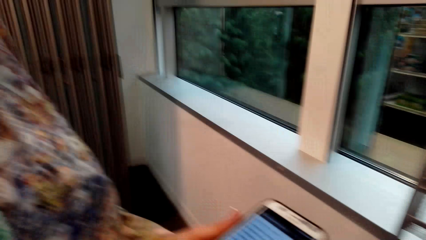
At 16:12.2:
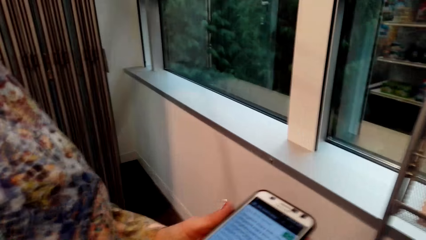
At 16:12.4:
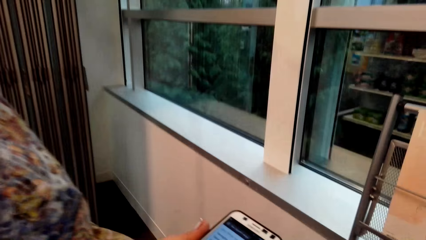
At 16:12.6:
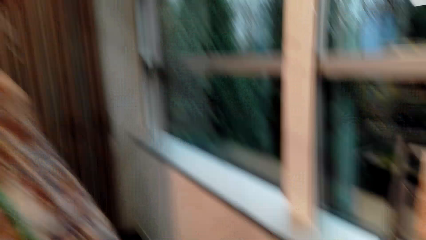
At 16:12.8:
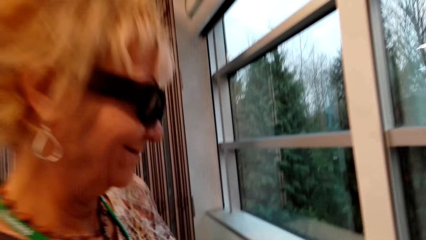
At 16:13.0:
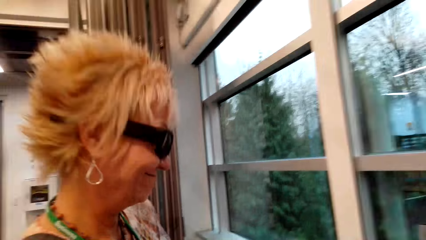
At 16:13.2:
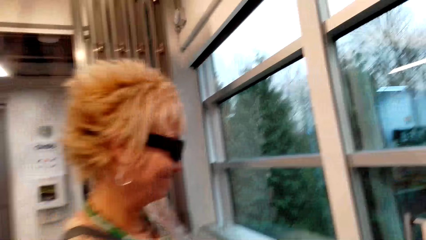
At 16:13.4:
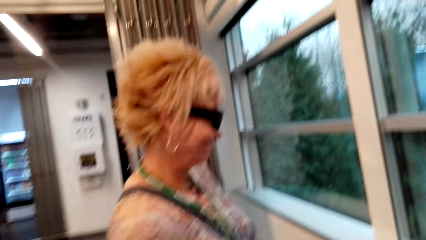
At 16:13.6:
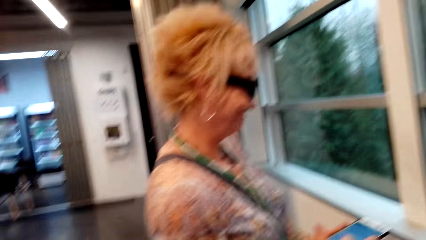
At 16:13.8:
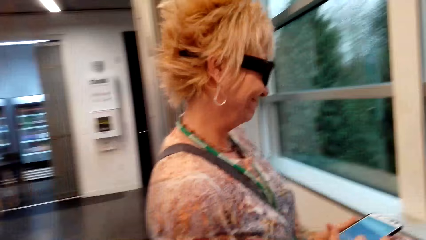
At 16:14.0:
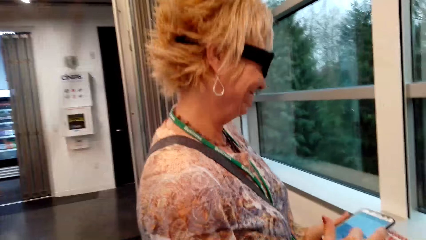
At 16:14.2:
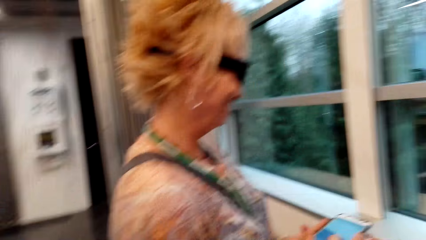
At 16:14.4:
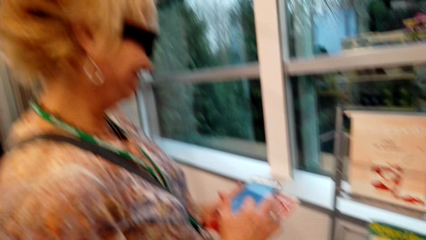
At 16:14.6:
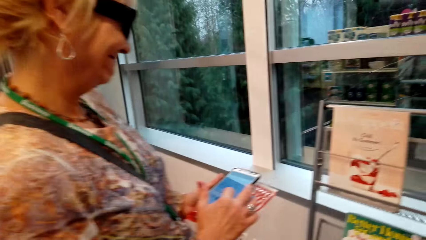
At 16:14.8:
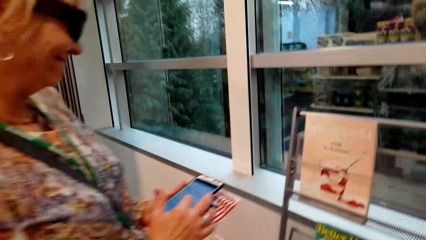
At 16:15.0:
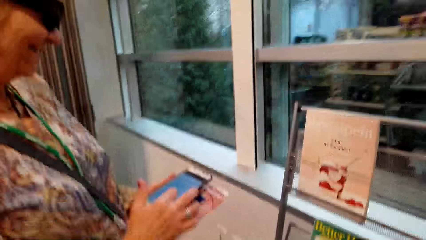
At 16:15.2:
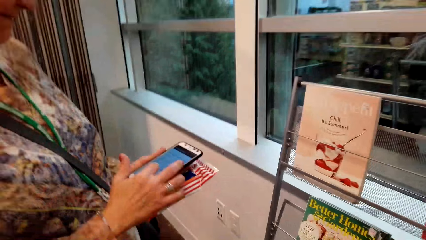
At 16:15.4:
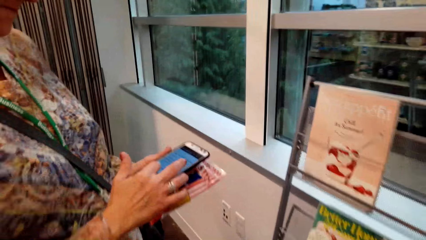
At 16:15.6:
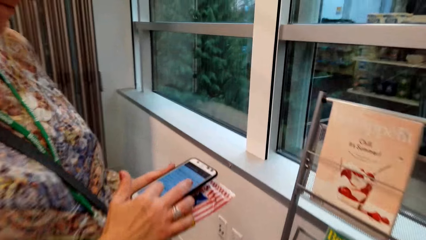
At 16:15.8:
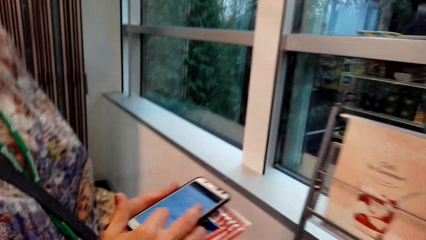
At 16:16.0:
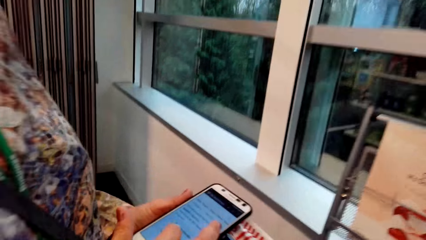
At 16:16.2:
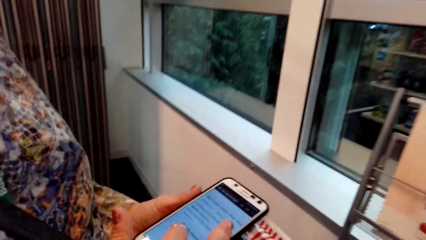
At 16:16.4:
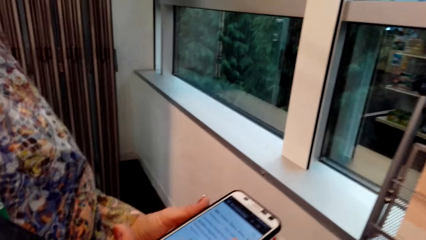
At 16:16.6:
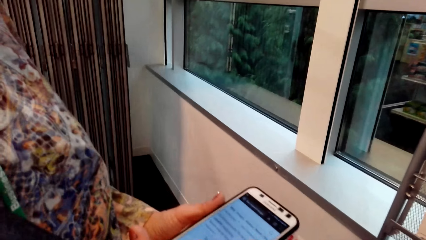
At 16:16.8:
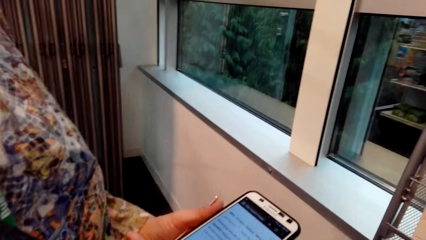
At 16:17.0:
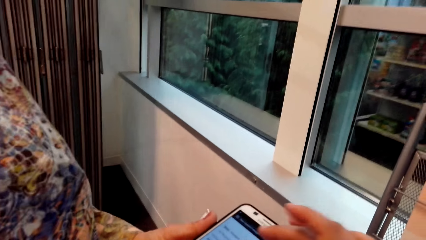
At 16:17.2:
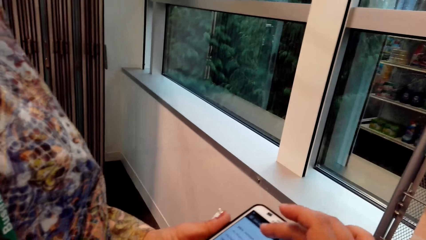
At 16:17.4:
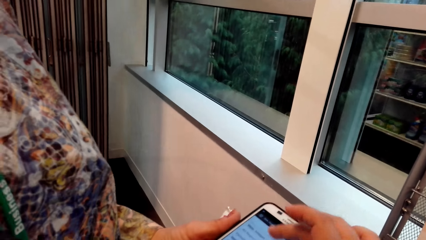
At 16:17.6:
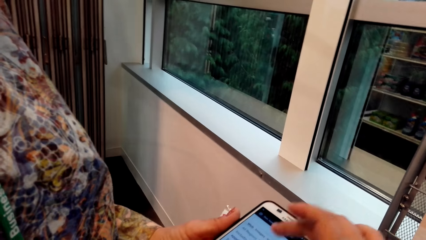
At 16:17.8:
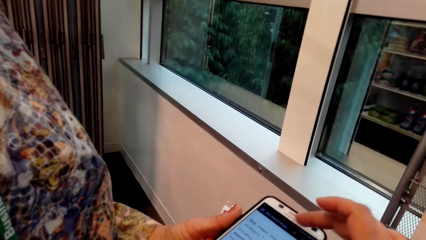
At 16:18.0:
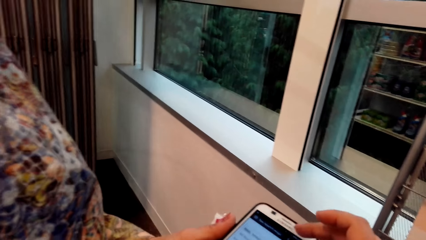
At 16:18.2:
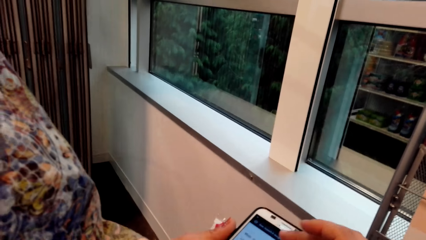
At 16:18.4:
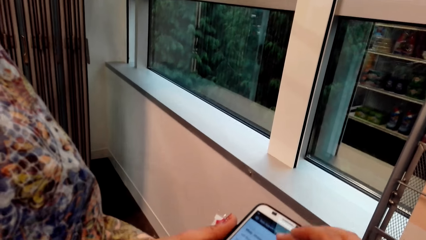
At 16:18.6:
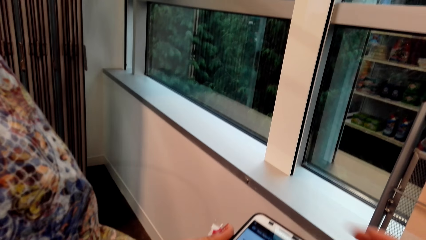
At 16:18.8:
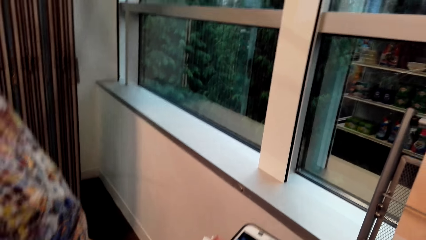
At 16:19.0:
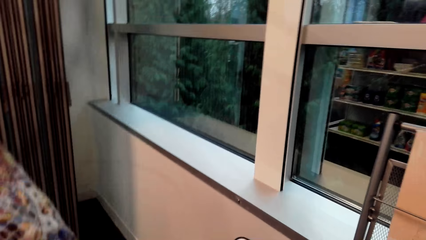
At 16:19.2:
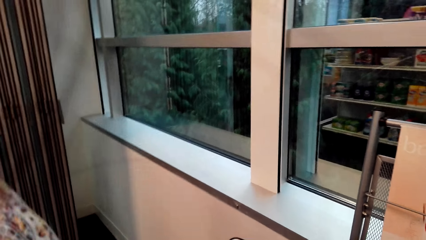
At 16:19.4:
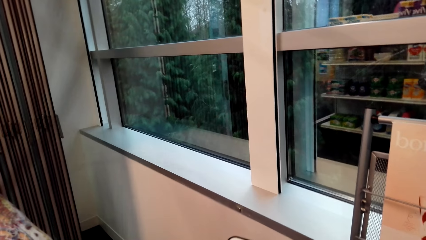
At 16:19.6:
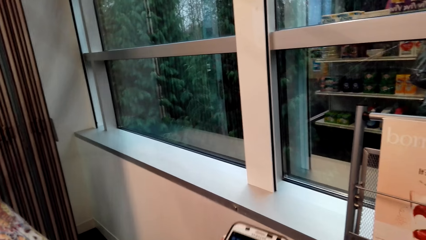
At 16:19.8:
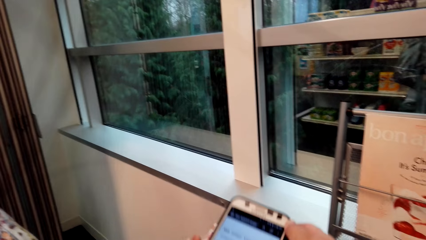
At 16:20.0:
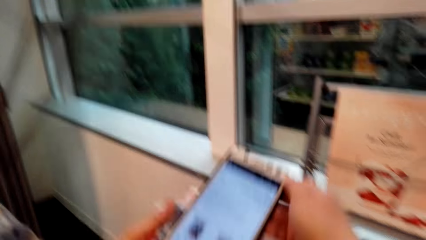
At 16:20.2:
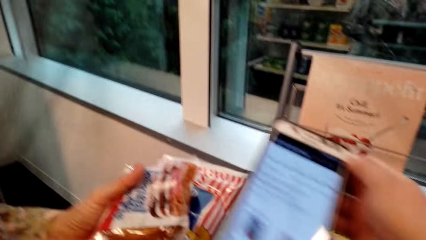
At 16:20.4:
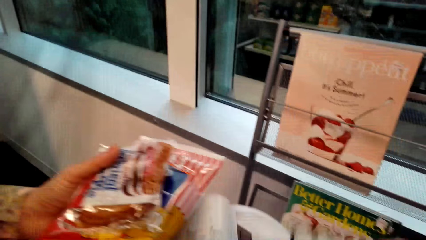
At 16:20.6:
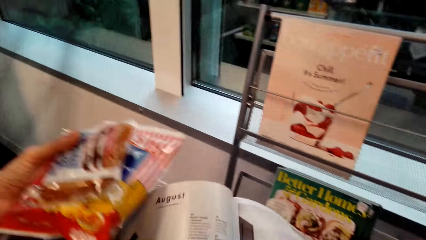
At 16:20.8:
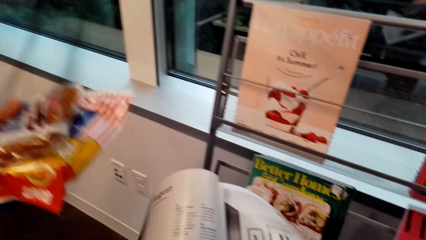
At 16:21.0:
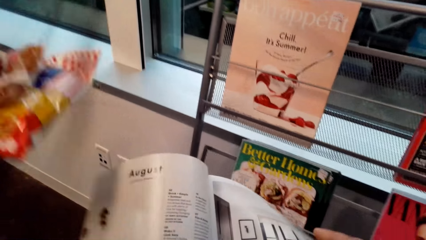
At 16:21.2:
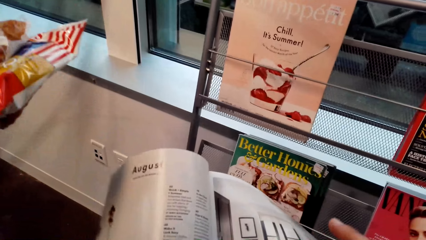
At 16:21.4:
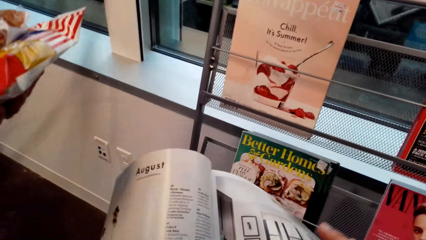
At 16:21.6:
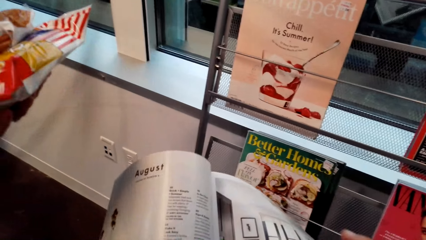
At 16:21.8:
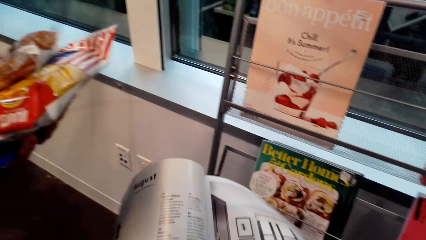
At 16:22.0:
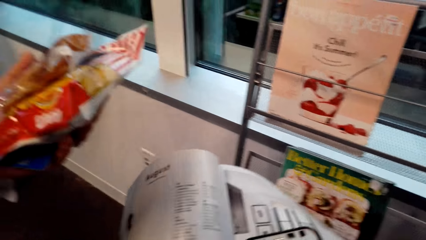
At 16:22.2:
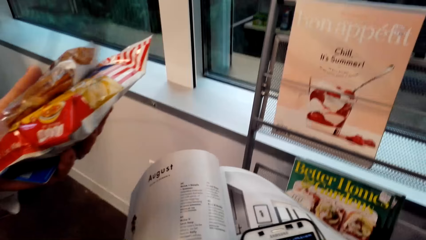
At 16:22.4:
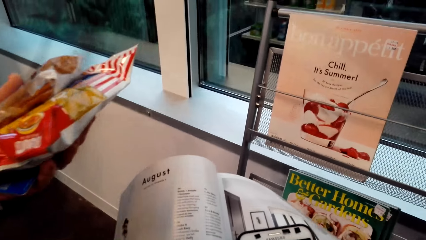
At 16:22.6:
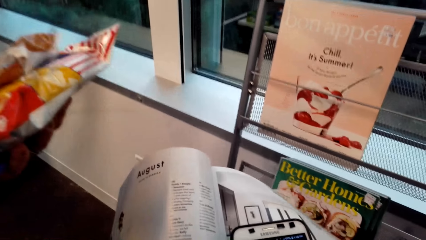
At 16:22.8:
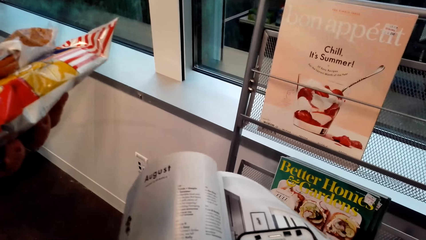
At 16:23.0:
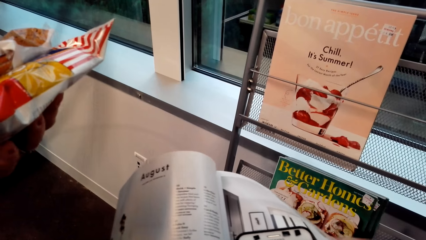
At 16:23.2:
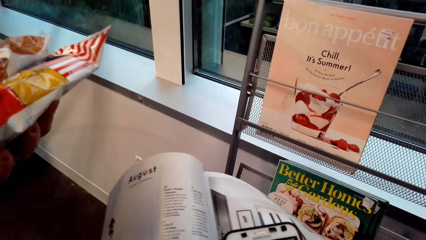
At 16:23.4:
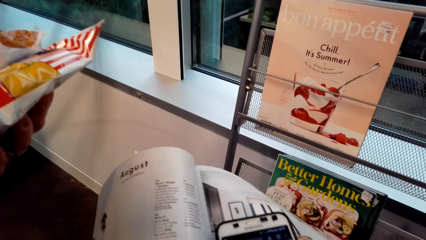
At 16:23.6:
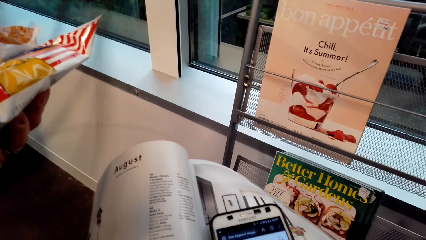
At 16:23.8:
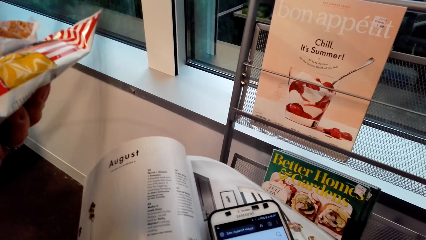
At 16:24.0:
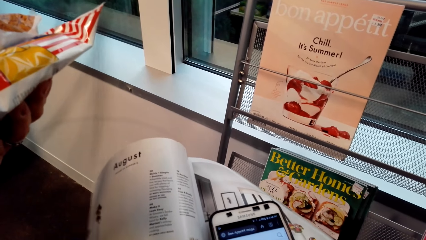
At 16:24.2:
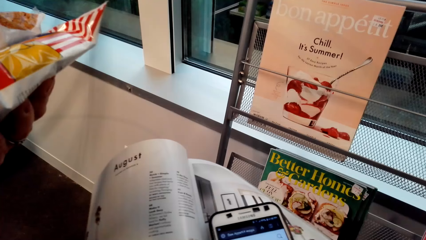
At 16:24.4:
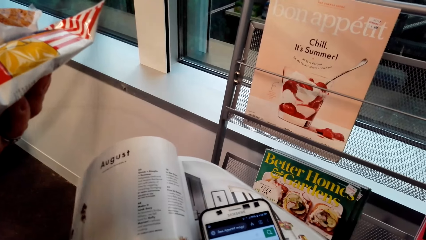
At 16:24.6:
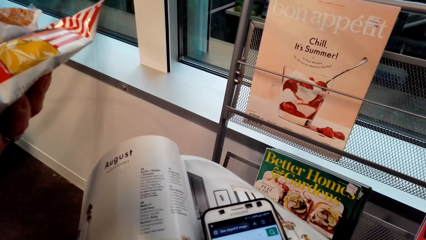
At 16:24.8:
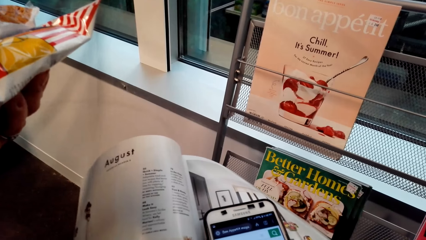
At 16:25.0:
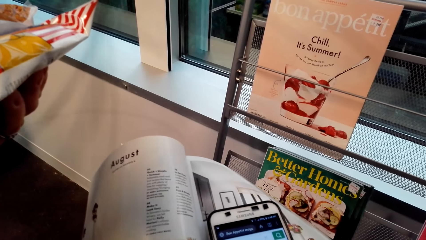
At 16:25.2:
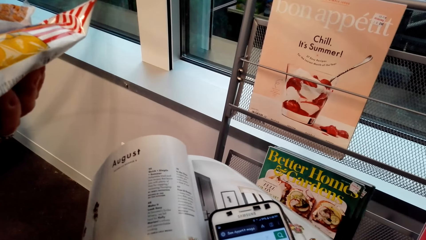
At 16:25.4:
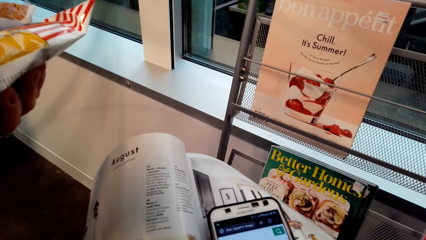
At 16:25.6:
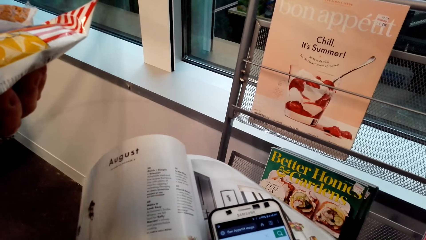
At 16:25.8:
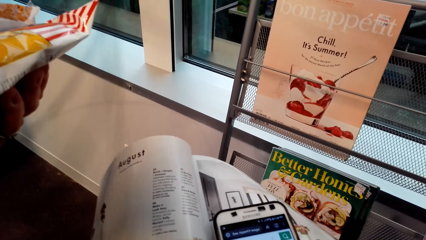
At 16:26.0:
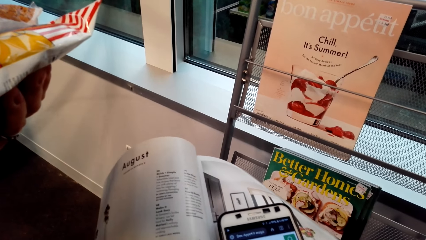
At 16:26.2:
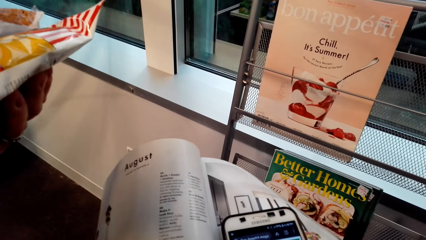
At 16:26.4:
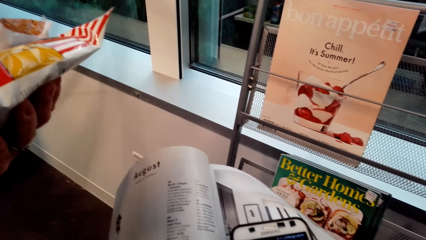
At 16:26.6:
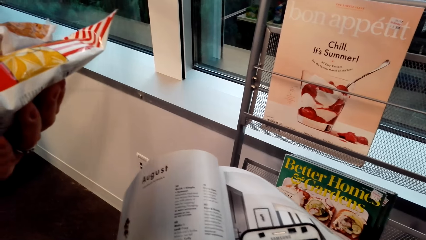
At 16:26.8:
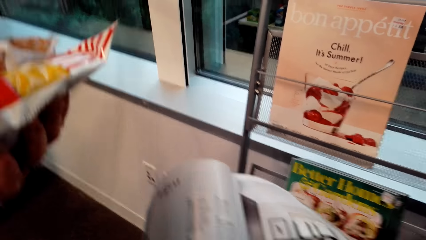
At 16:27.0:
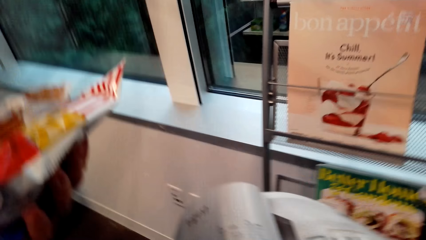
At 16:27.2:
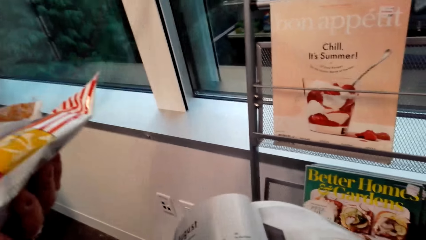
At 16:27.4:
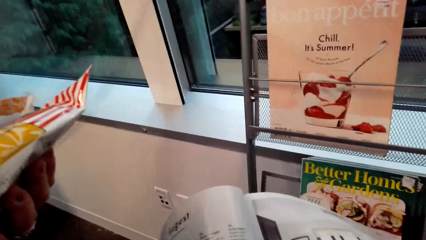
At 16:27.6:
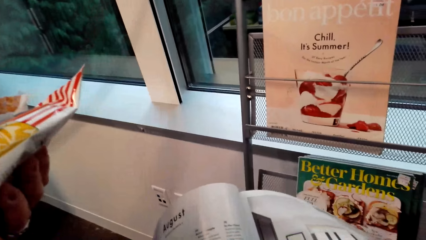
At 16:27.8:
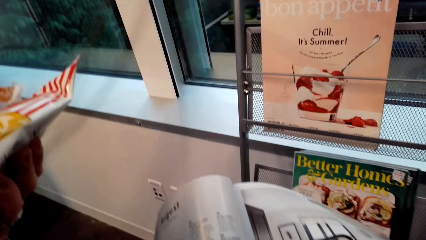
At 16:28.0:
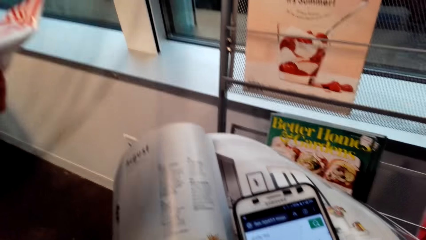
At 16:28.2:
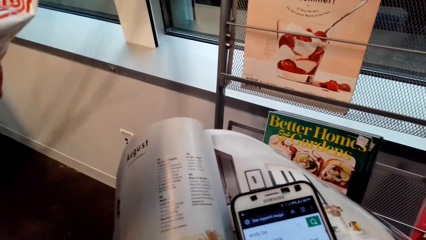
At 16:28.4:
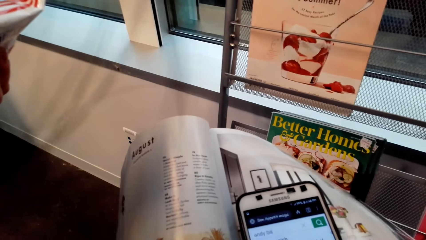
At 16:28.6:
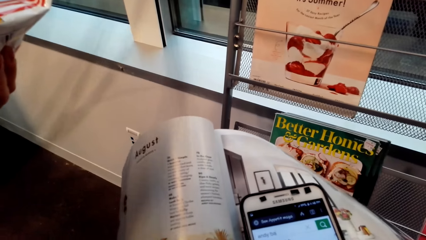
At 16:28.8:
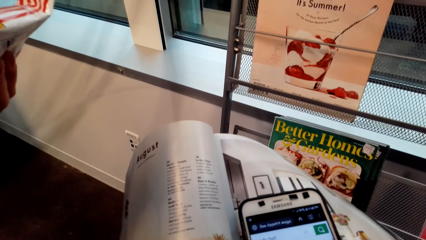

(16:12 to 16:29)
A lady uses a phone. The camera wearer converses with the lady. They click on the phone with the lady. They pick up the phone from the lady. They use the phone.
